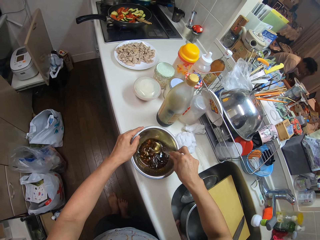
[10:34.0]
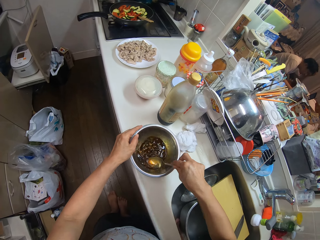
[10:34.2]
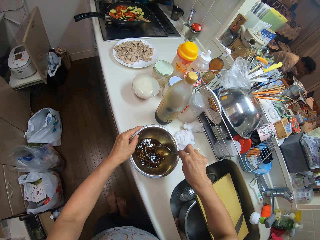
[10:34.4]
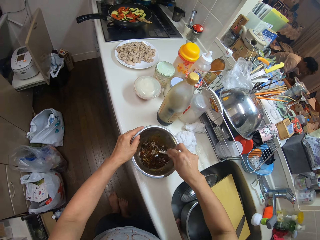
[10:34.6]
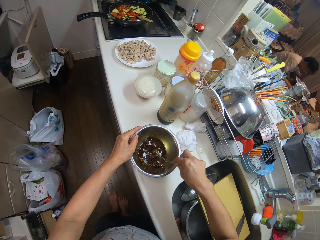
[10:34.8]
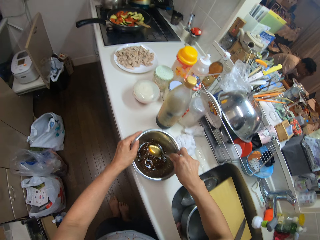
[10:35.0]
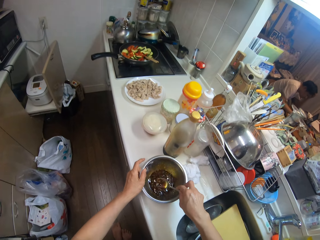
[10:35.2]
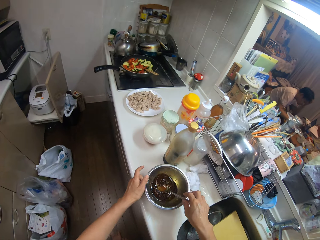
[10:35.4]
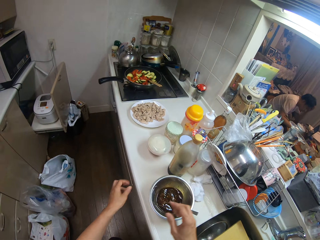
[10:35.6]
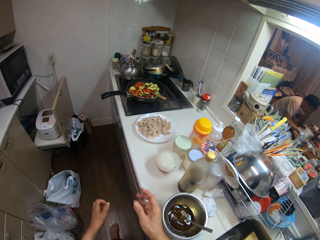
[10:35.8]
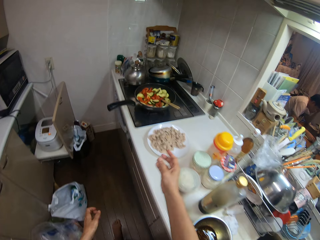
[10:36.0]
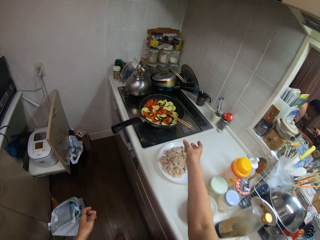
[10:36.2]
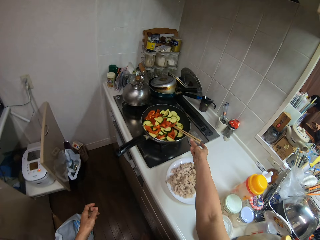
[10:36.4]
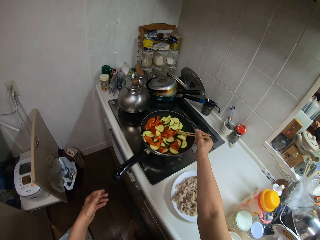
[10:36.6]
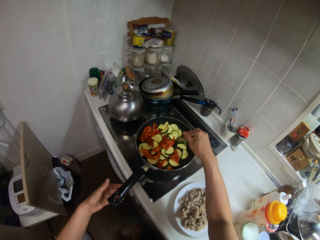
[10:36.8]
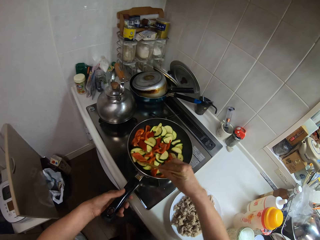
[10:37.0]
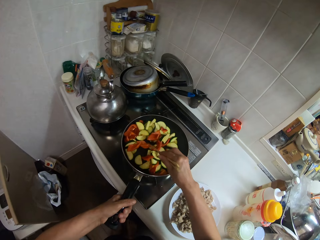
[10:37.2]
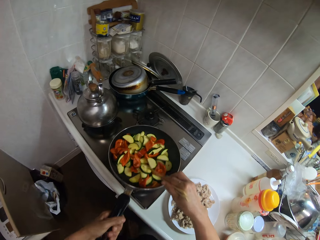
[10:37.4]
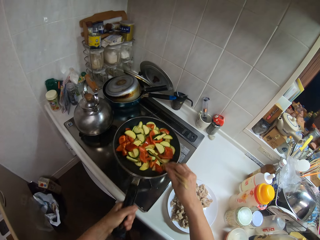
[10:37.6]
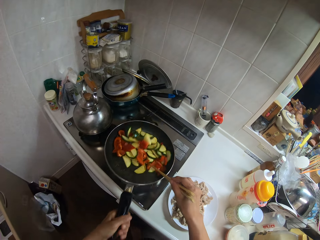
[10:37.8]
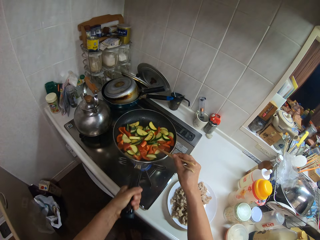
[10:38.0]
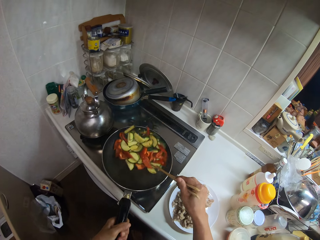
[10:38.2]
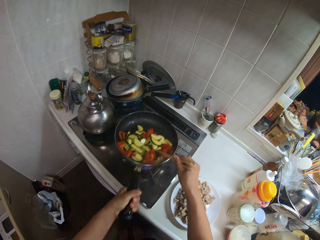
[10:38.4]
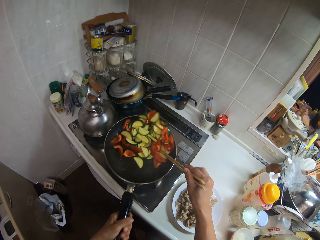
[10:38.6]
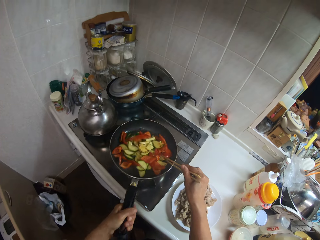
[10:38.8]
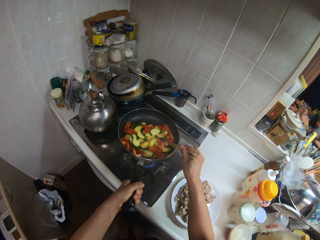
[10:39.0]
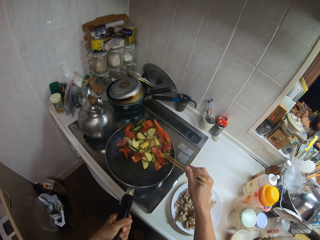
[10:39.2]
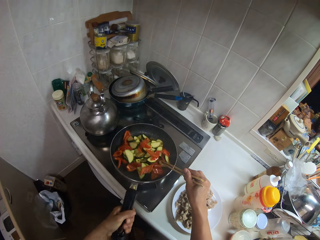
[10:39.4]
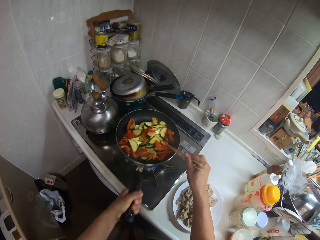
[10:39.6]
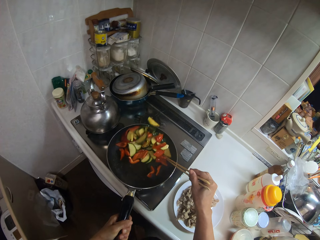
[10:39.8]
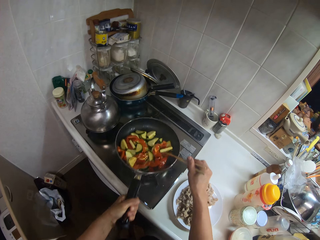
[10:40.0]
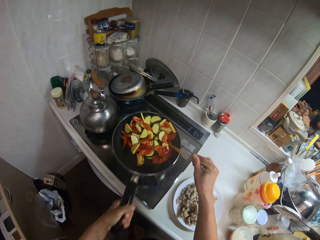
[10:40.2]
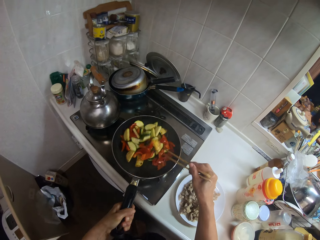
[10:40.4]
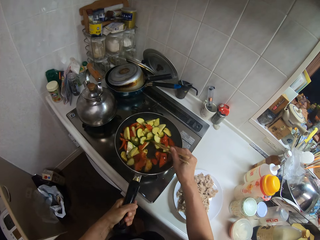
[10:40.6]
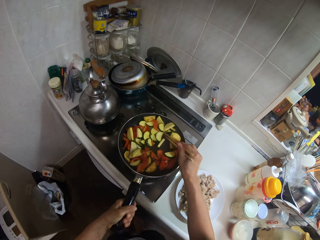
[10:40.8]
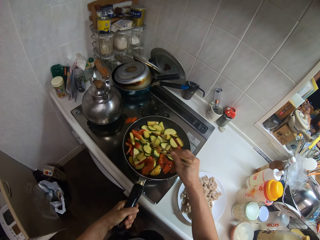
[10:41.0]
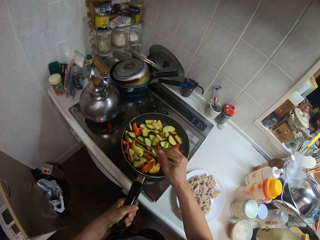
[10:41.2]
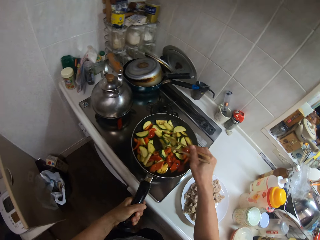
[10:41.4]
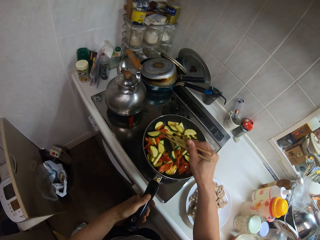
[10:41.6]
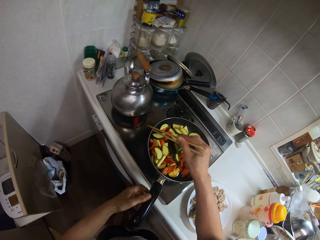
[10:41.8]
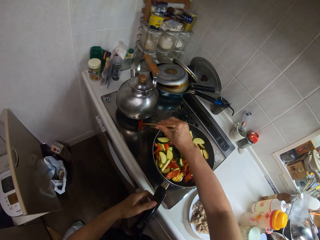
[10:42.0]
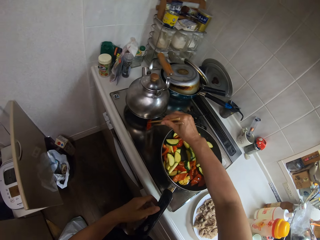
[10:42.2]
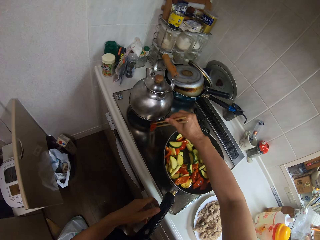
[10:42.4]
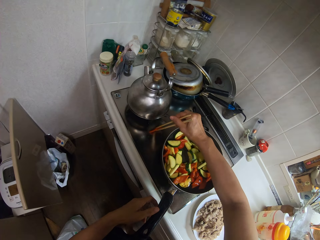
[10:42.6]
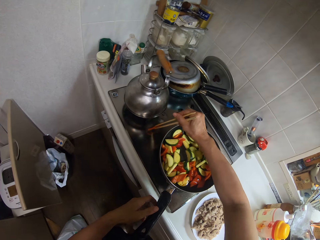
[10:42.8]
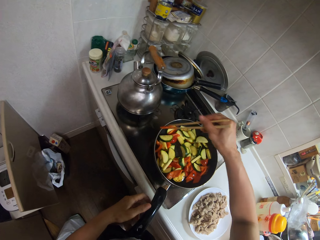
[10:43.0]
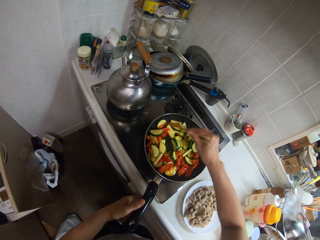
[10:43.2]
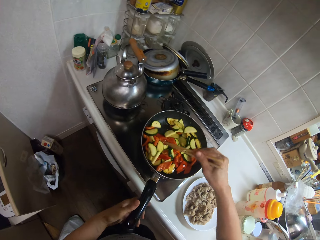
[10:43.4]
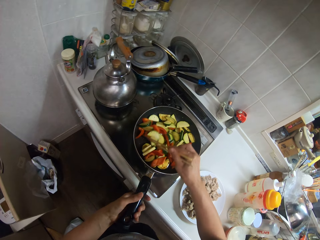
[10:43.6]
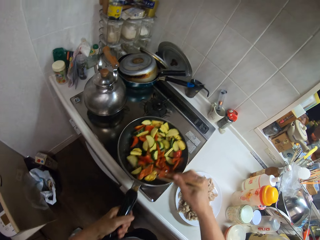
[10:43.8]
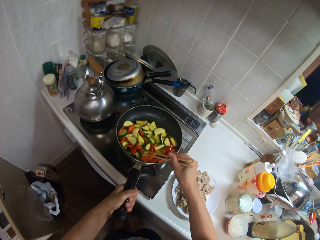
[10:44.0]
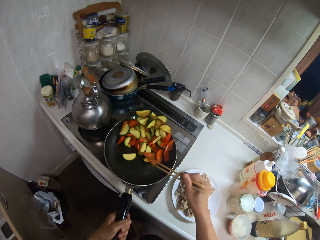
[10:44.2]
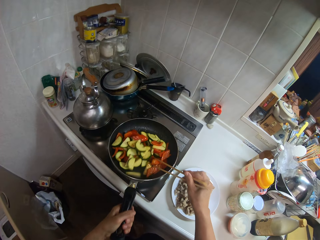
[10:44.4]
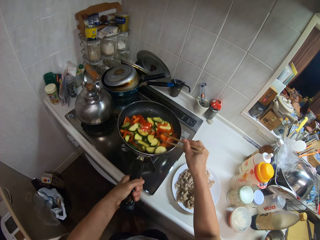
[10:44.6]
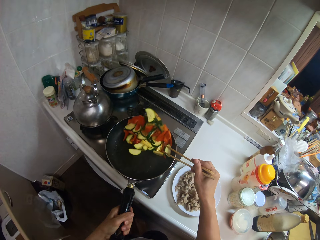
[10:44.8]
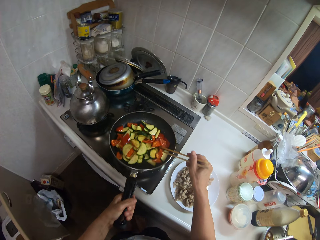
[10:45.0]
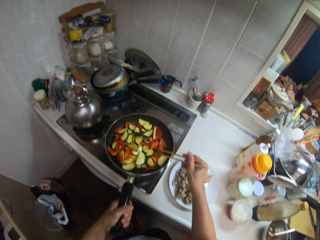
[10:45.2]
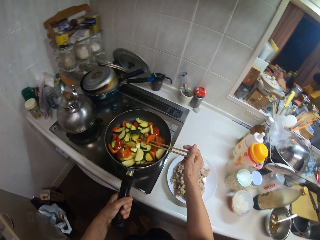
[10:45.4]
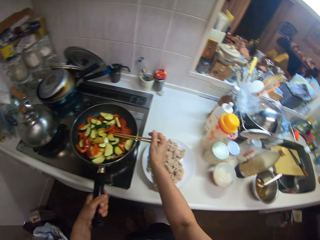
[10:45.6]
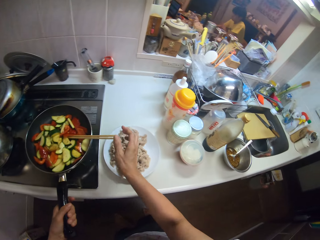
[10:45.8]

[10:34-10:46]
The camera wearer cooks the food. They stir the vegetables in the frypan on the stove with the pair of chopsticks. They toss the vegetables in the frypan. They stir the vegetables in the frypan on the stove with the pair of chopsticks. They take a vegetable on the stove with the pair of chopsticks. They drop the vegetable in the frypan. They stir the vegetables in the frypan on the stove with the pair of chopsticks. They toss the vegetables in the frypan.

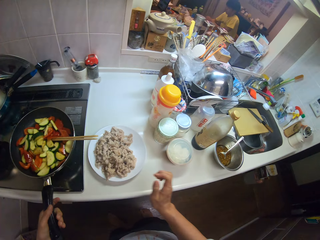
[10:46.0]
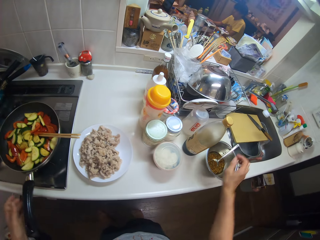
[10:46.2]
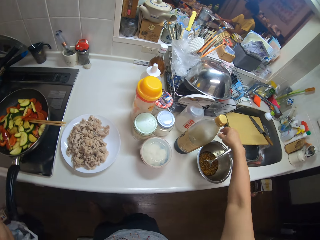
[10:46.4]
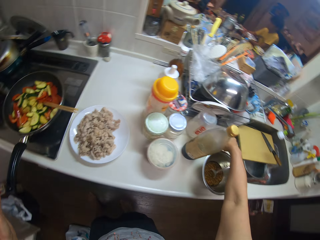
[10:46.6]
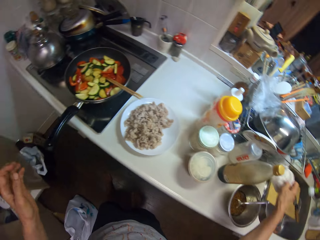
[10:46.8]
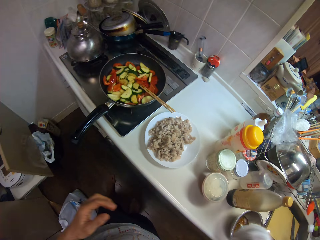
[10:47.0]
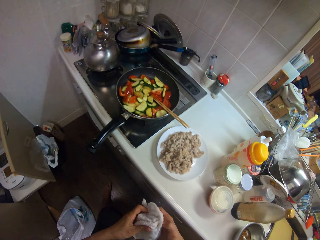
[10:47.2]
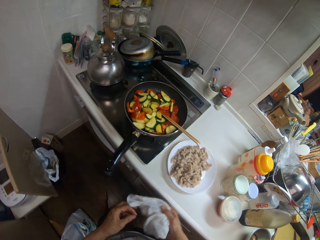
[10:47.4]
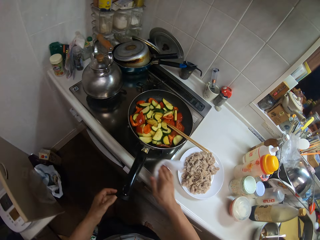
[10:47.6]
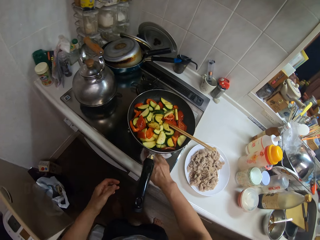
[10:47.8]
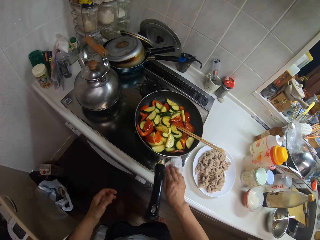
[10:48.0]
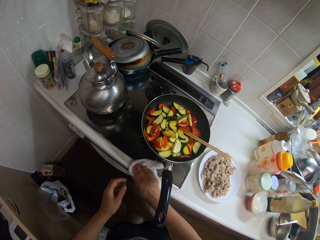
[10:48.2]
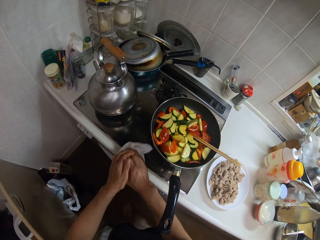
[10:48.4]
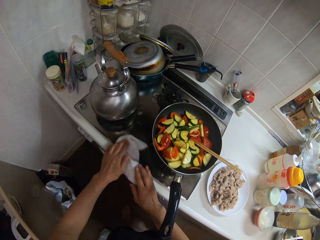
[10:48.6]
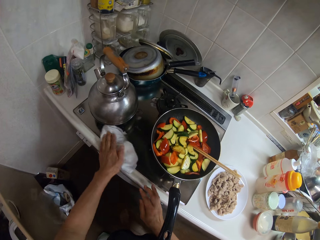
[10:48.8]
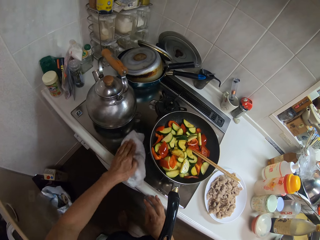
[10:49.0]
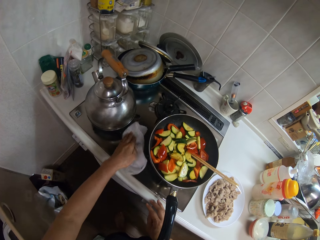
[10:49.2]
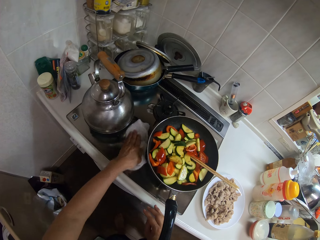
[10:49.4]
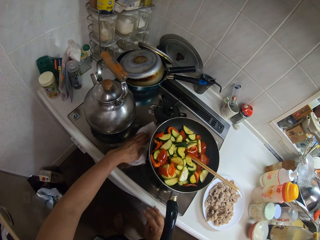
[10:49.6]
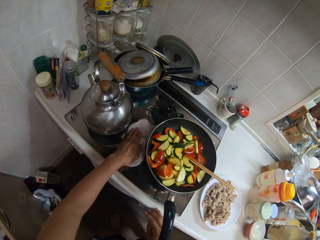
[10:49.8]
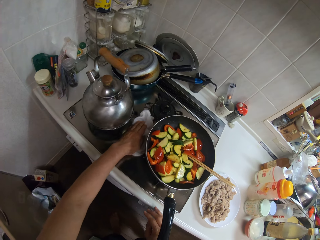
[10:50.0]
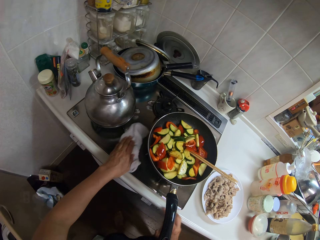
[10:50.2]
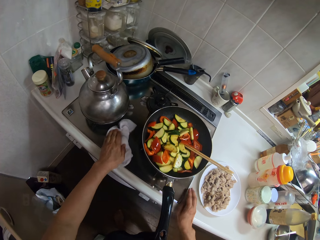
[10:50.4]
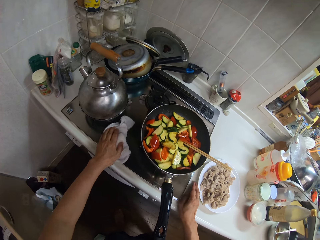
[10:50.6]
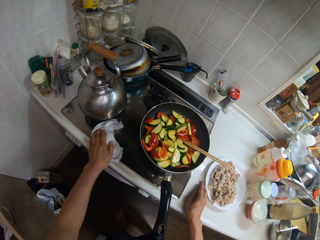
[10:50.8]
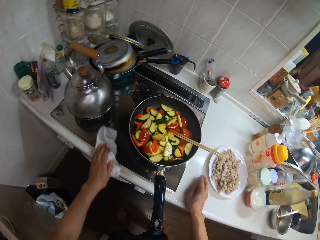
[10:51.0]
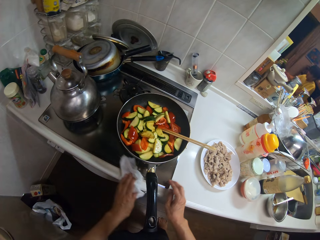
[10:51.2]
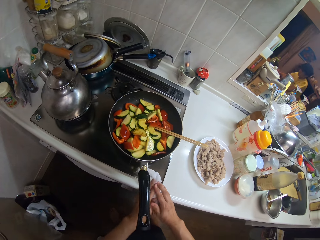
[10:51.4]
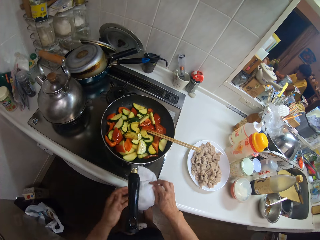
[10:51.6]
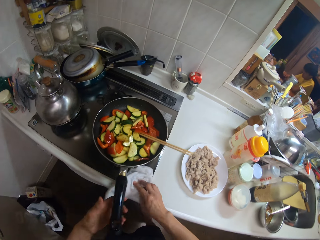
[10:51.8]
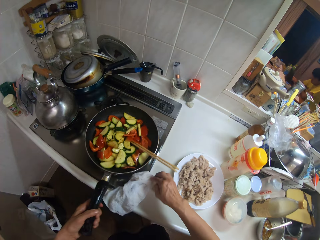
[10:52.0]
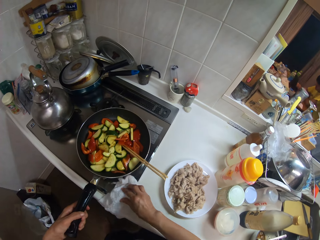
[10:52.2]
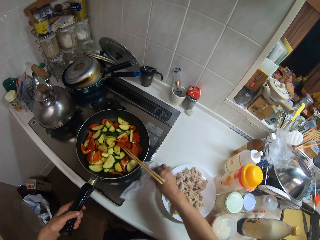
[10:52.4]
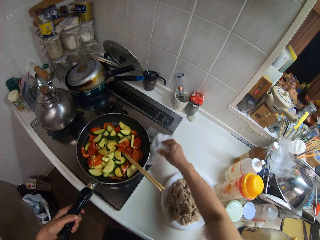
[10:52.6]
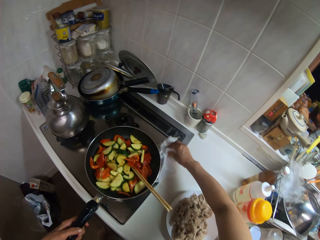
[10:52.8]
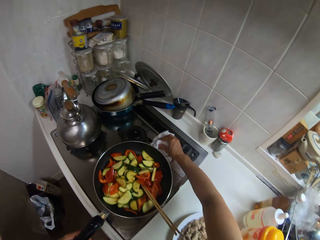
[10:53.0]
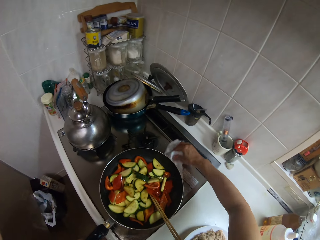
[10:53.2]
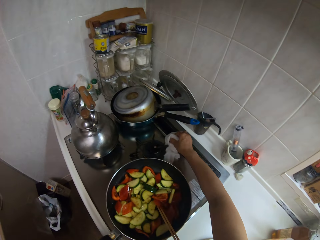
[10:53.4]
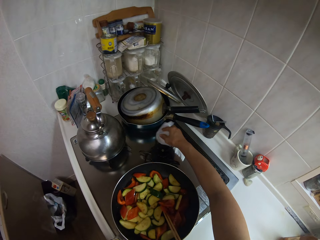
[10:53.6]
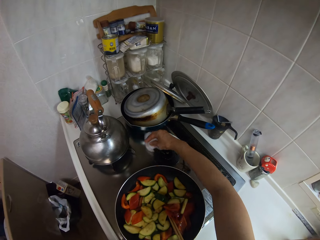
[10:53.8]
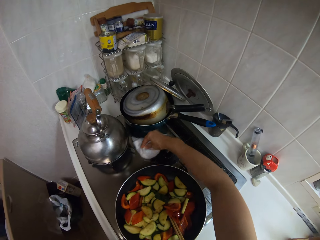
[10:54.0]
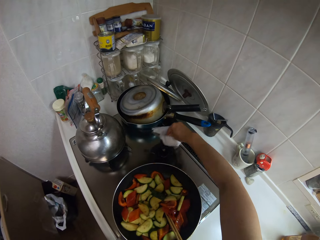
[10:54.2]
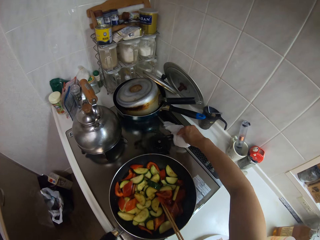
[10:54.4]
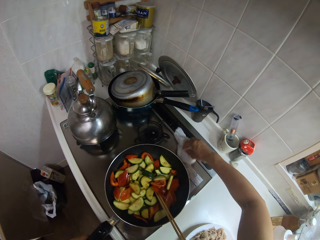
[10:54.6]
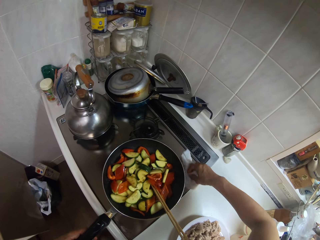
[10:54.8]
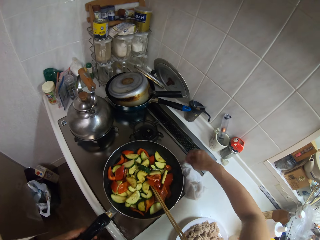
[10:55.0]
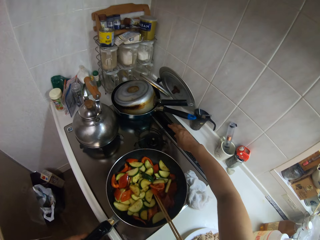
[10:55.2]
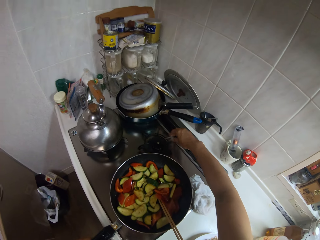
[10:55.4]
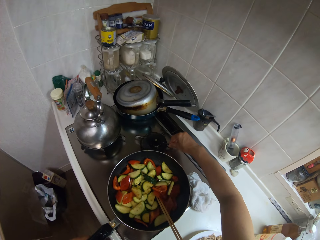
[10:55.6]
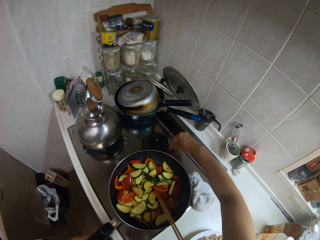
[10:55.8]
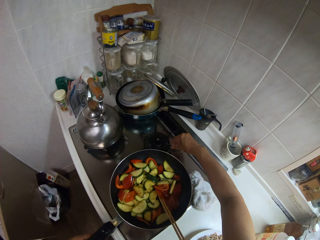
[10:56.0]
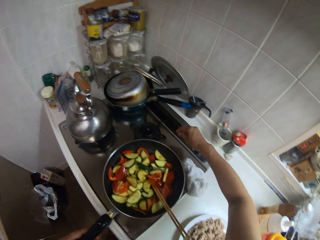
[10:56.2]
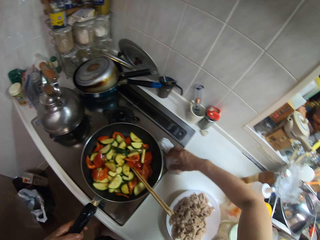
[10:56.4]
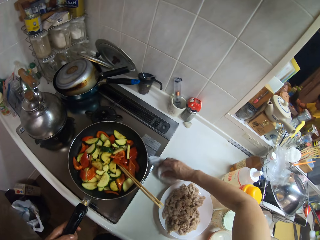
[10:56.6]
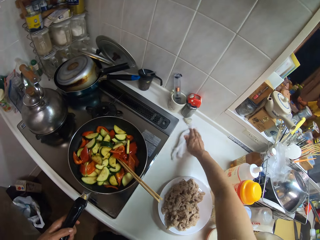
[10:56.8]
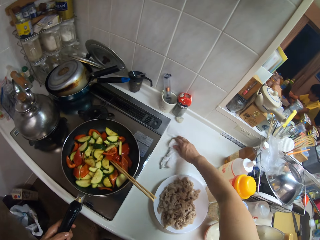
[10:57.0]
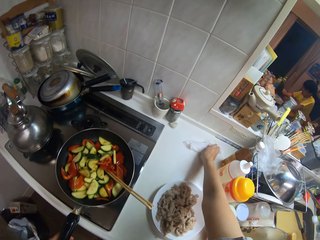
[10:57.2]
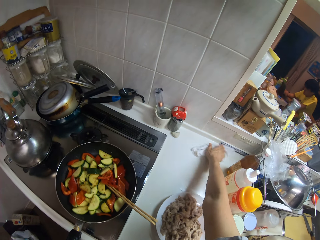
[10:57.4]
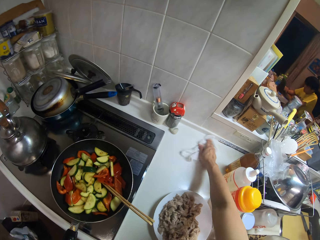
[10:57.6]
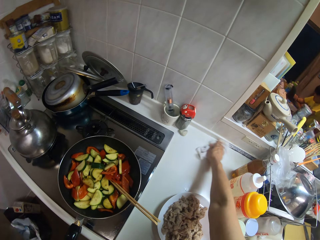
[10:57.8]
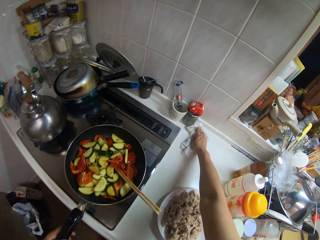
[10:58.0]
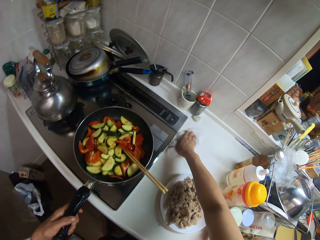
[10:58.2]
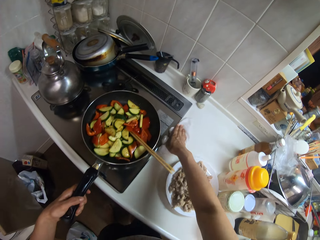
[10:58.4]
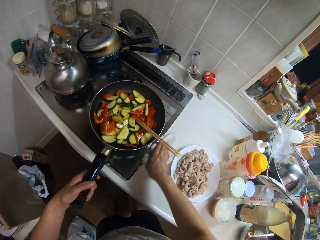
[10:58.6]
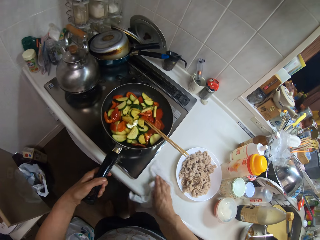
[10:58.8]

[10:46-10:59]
The camera wearer places the frypan on the stove. He picks up a towel on the slab. He wipes his hands with the towel. He wipes the stove with the towel. He pushes aside a plate of fried beef on the slab. He cleans the slab with the towel.
